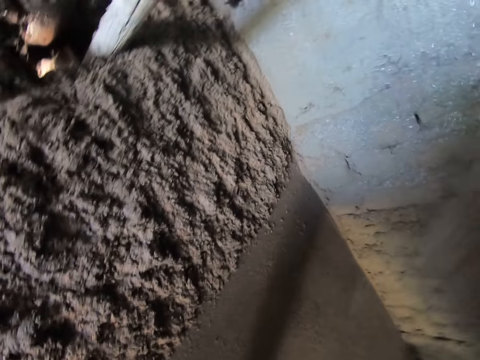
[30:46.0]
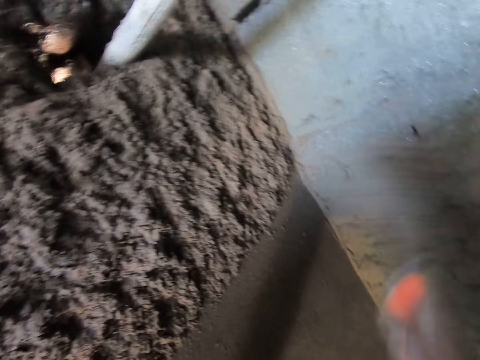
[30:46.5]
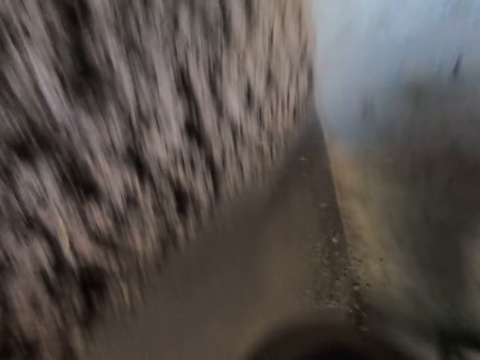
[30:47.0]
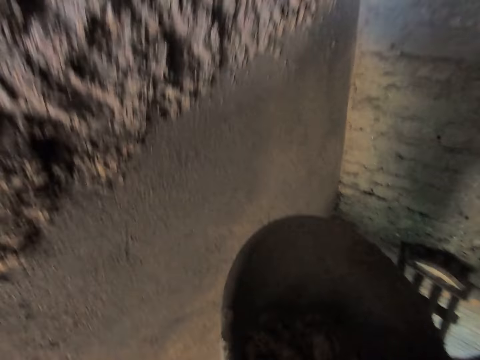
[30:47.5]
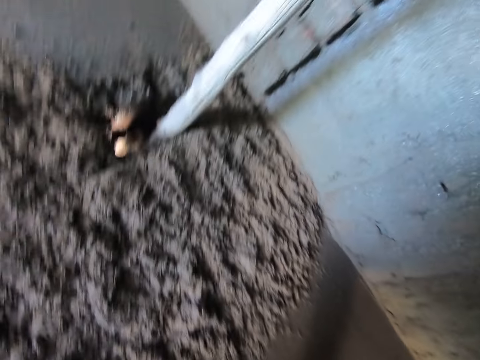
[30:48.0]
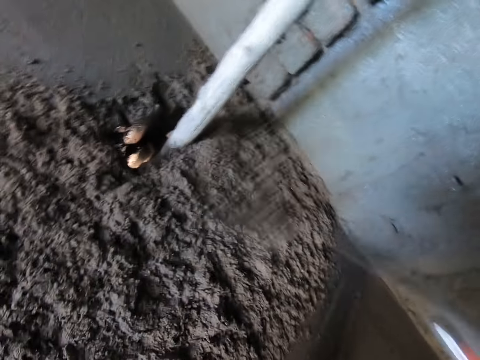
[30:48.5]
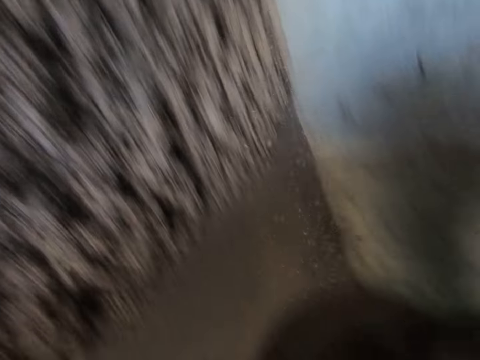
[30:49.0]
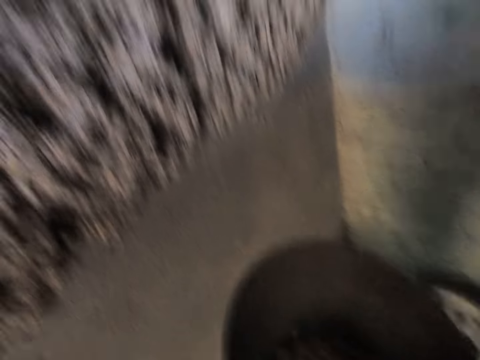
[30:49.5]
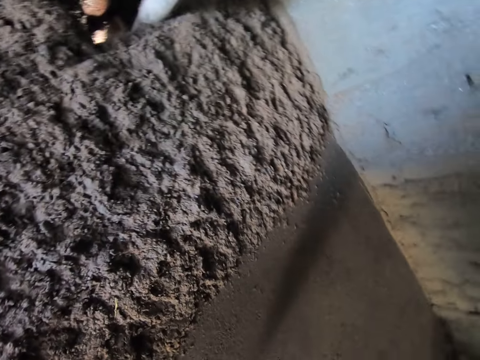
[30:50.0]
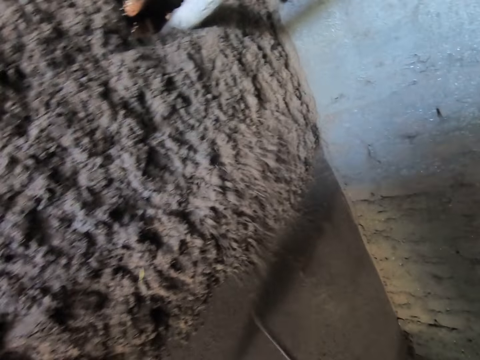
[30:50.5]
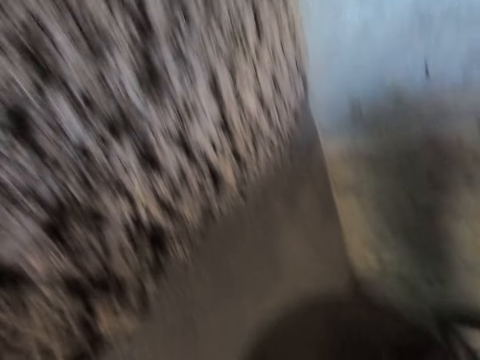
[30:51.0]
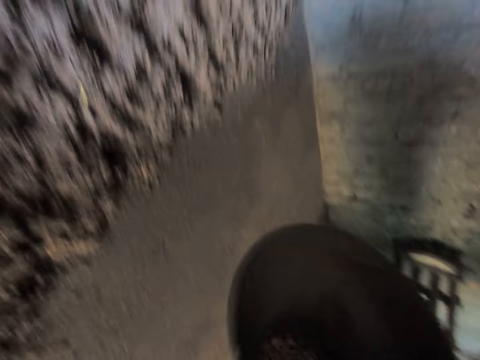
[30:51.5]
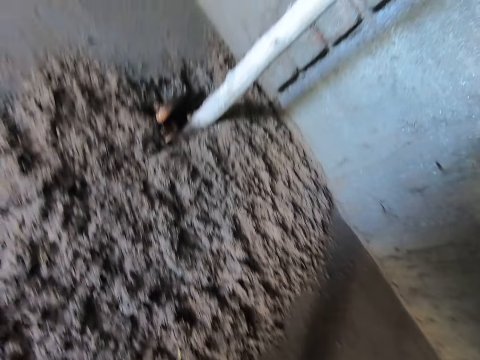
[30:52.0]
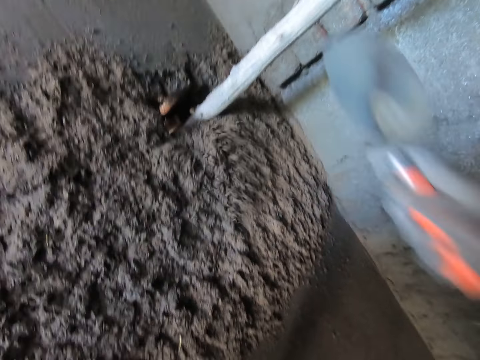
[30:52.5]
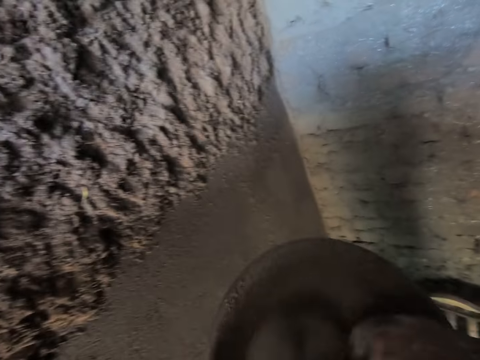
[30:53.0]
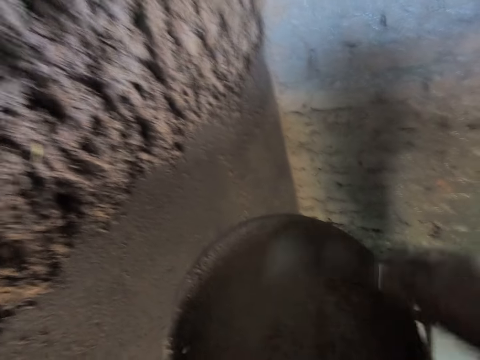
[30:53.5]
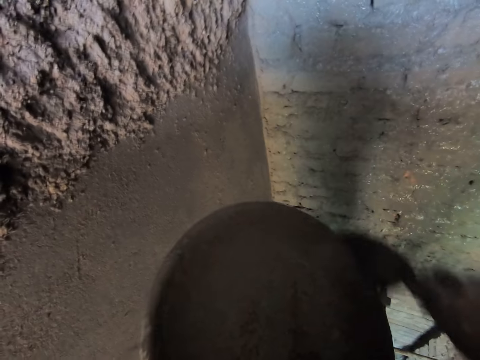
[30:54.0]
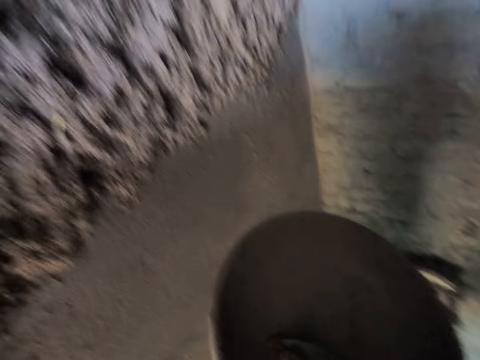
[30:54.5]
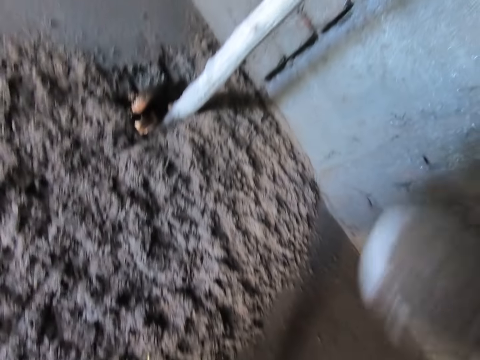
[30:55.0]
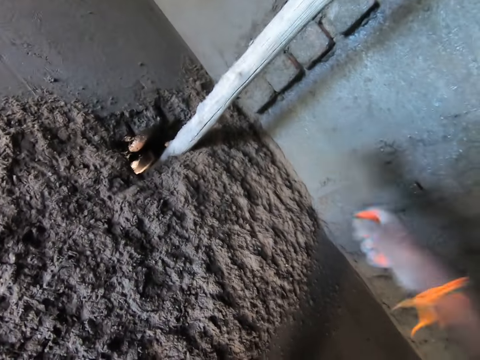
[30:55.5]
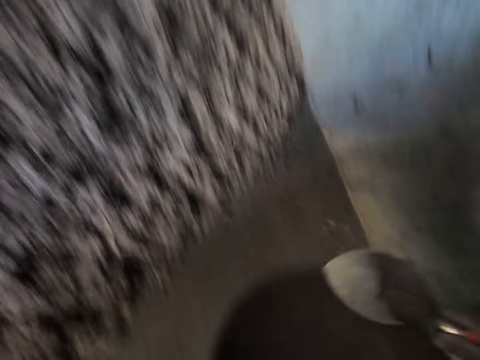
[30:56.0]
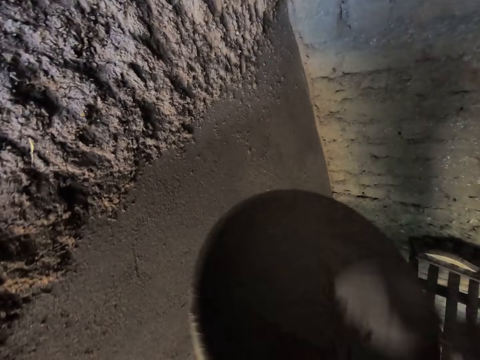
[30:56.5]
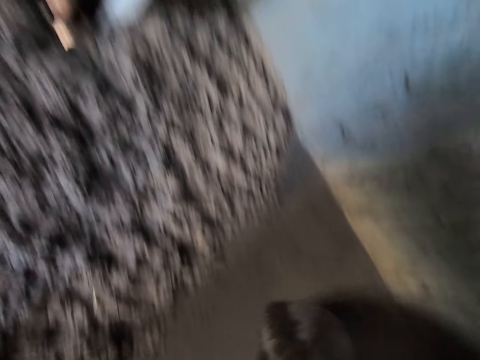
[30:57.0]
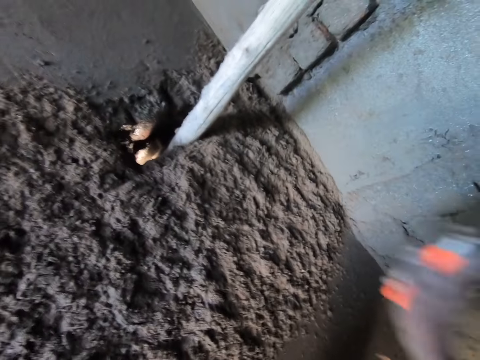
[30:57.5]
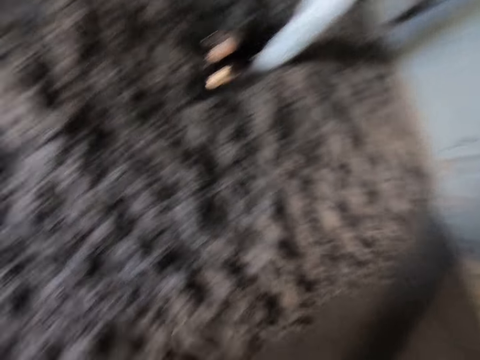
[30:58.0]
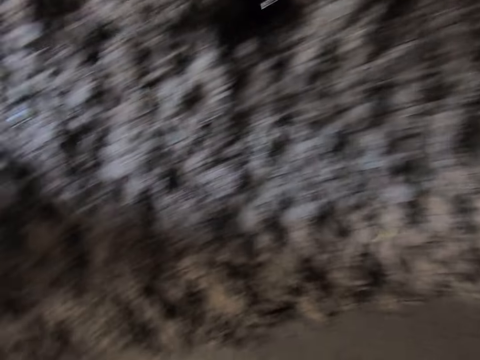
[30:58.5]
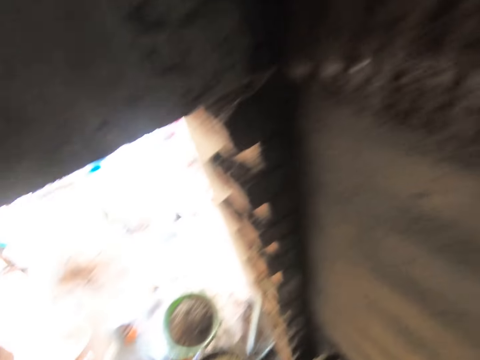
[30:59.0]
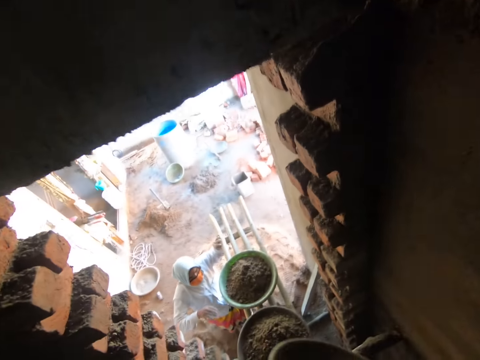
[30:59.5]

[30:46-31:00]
The camera wearer takes some mortar from the bowl in his left hand with the trowel in his right hand. He pours the mortar on the wall with the trowel in his right hand. He takes some mortar from the bowl in his left hand with the trowel in his right hand. He pours the mortar on the wall with the trowel in his right hand. He takes some mortar from the bowl in his left hand with the trowel in his right hand. He pours the mortar on the wall with the trowel in his right hand. He takes some mortar from the bowl in his left hand with the trowel in his right hand. He pours the mortar on the wall with the trowel in his right hand. He takes some mortar from the bowl in his left hand with the trowel in his right hand. He pours the mortar on the wall with the trowel in his right hand. He takes some mortar from the bowl in his left hand with the trowel in his right hand. He pours the mortar on the wall with the trowel in his right hand. He makes a step.

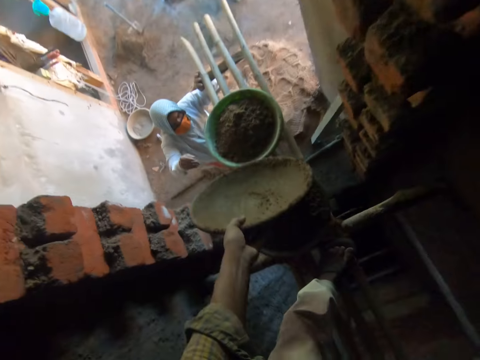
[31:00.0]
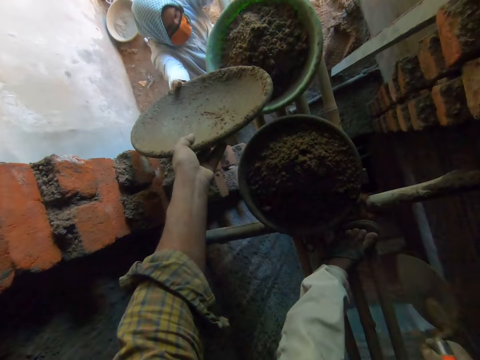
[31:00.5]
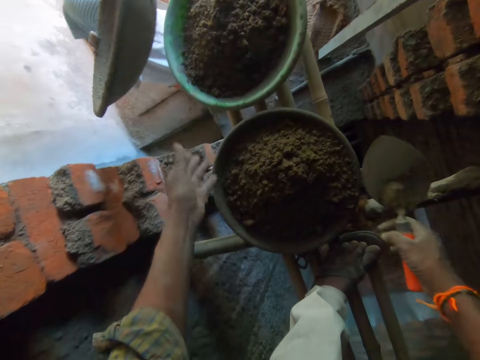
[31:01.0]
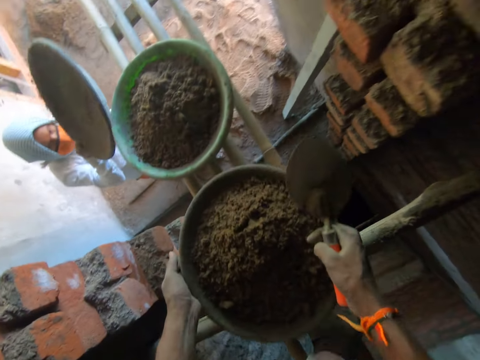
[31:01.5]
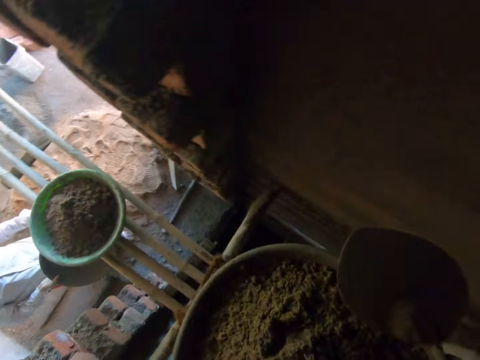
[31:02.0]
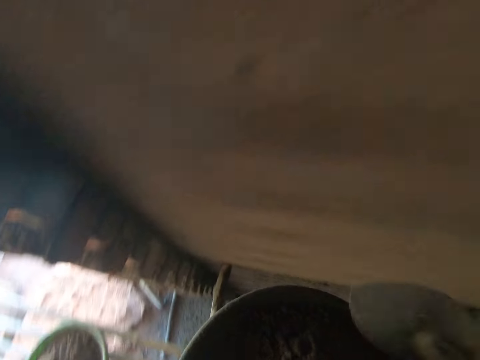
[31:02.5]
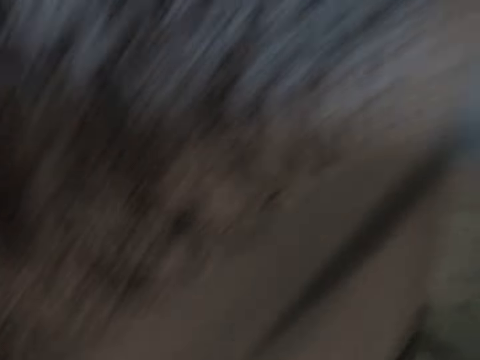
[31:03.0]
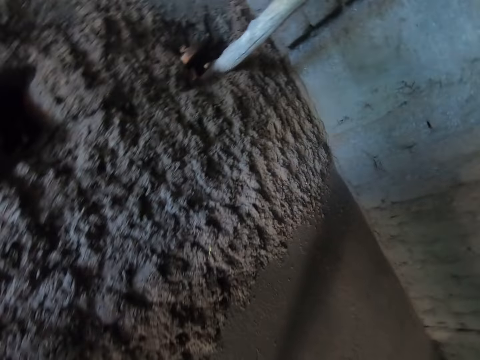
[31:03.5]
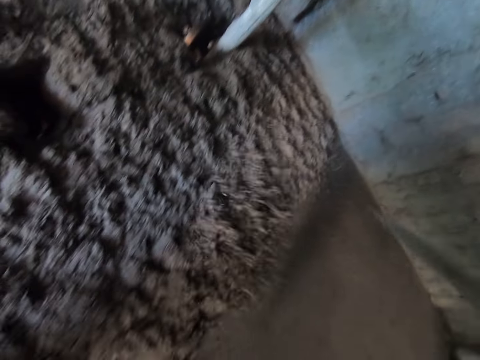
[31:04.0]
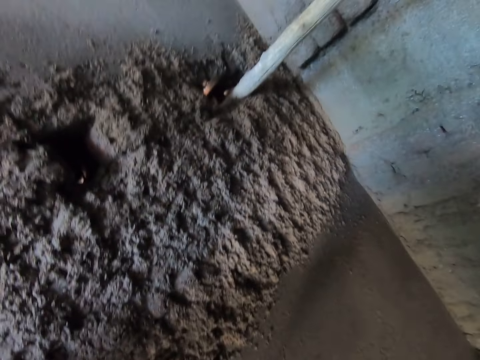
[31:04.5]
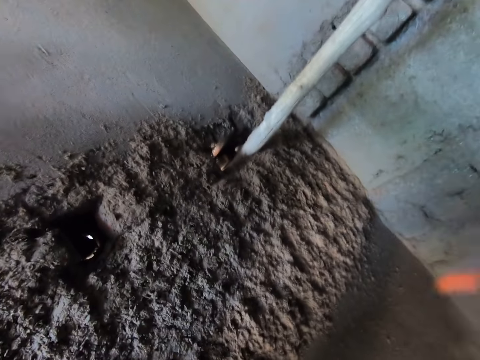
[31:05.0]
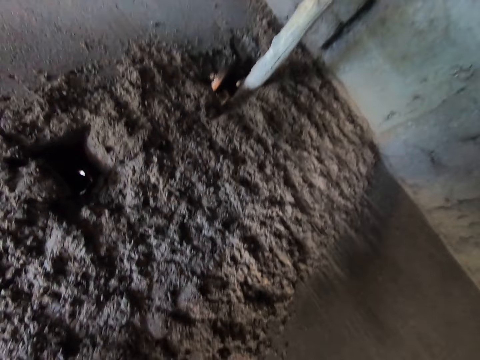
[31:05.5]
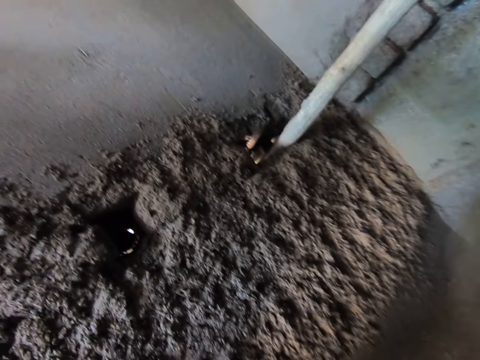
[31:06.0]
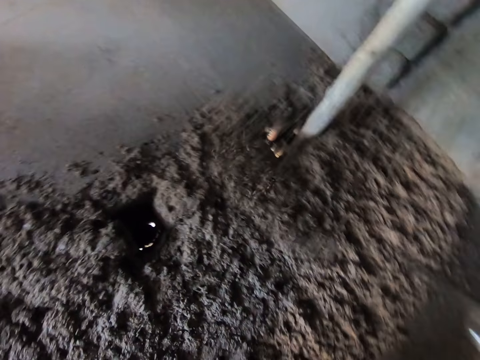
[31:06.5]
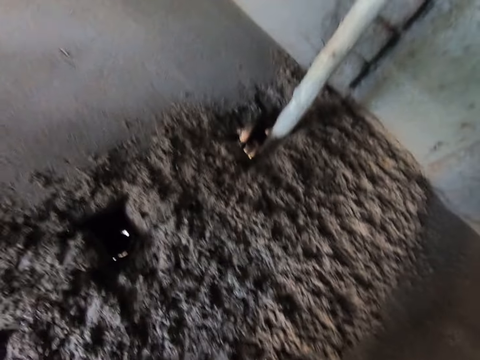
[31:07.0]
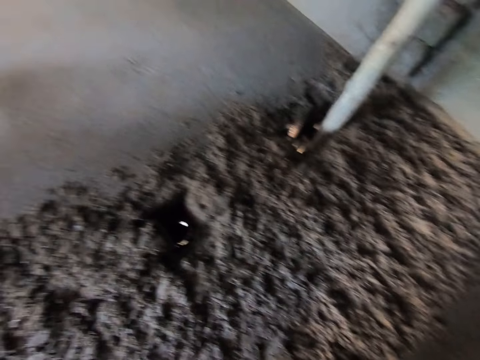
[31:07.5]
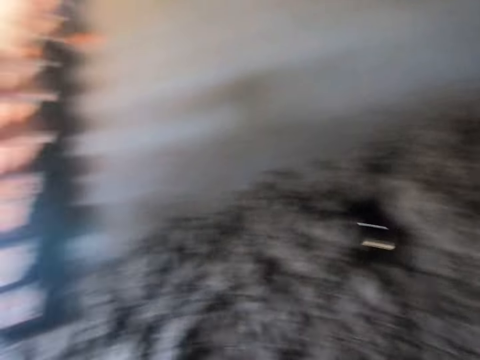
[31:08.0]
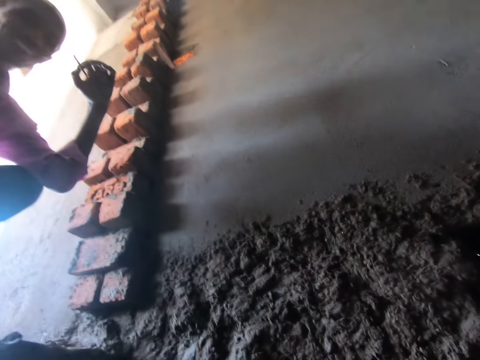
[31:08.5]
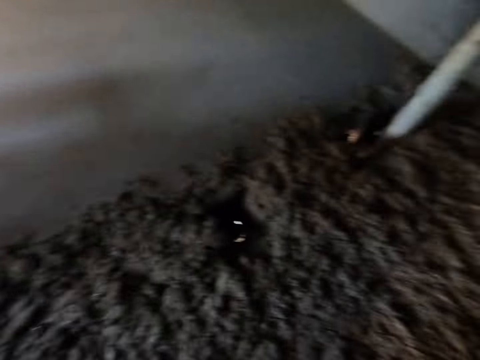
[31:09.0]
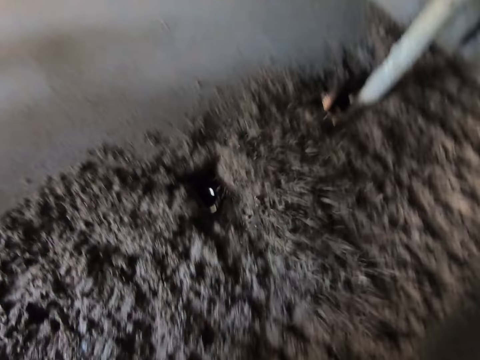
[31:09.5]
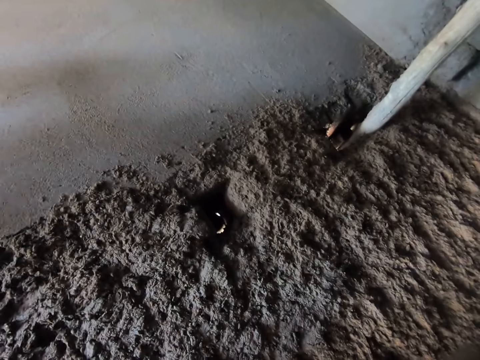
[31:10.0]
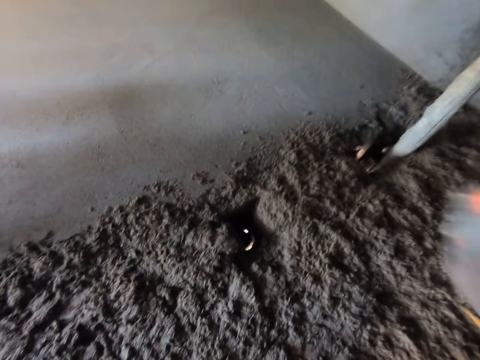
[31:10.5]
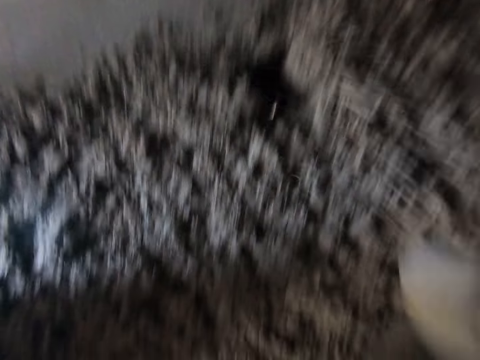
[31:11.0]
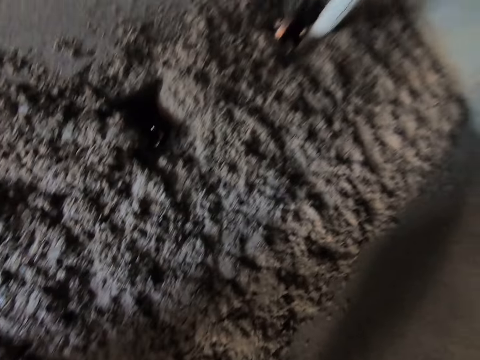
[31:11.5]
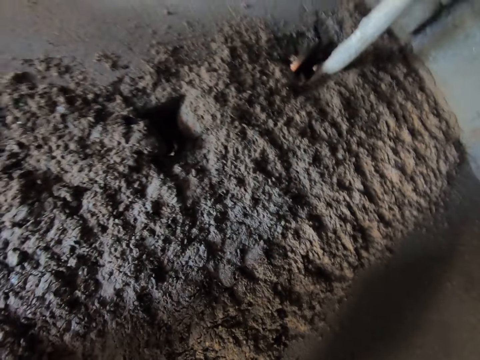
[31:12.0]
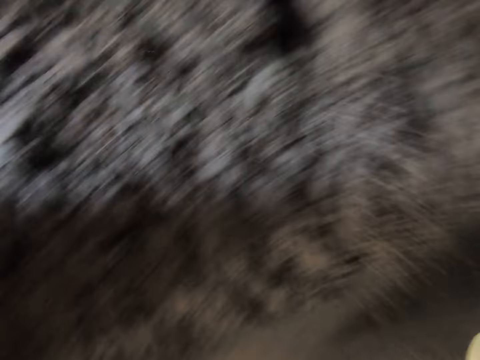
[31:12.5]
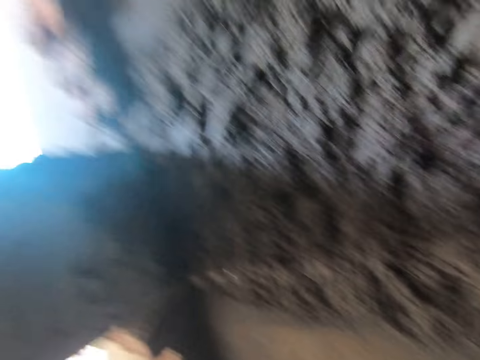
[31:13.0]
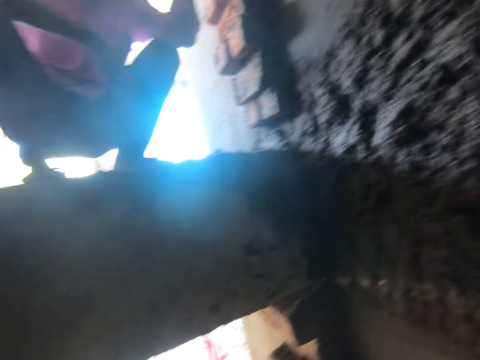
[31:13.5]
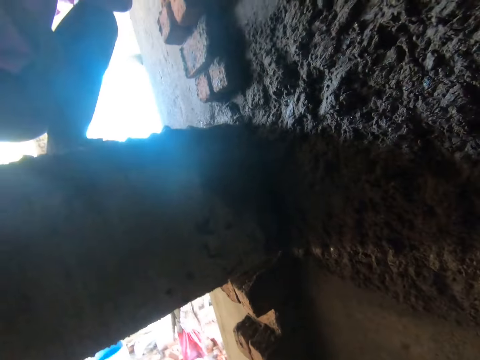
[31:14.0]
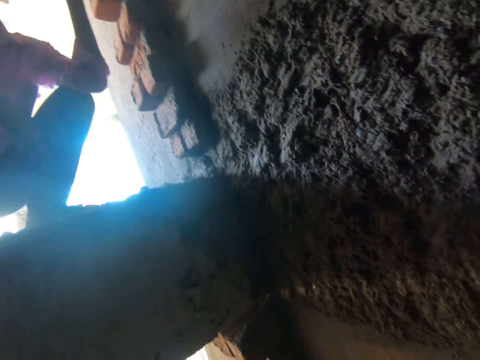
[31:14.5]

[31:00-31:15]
The camera wearer passes the bowl or container in his left hand to the woman. He carries the metal bowl full of concrete from the floor with both hands. He makes a step. He takes some mortar from the bowl in his left hand with the trowel in his right hand. He pours the mortar on the wall with the trowel in his right hand. He scoops the concrete with the trowel from the container. He pours some mortar on the wall with the trowel in his right hand. He scoops the concrete with the trowel from the container. He pours some mortar on the wall with the trowel in his right hand. He scoops the concrete with the trowel from the container. He pours some mortar on the wall with the trowel in his right hand. He scoops the concrete with the trowel from the container. He pours some mortar on the wall with the trowel in his right hand. He scoops the concrete with the trowel from the container. He pours some mortar on the wall with the trowel in his right hand. He scoops the concrete with the trowel from the container. He thatches the concrete on the wall with the trowel. He makes a step.
